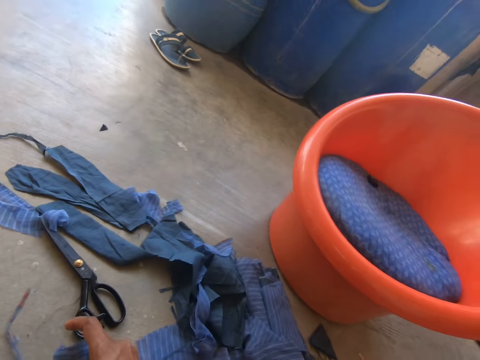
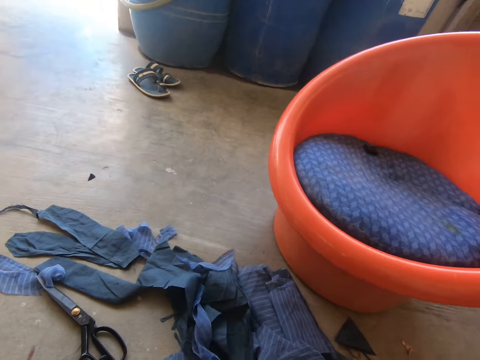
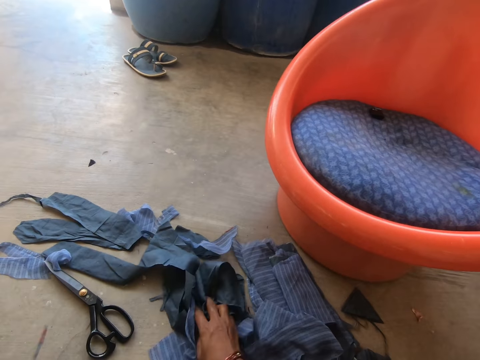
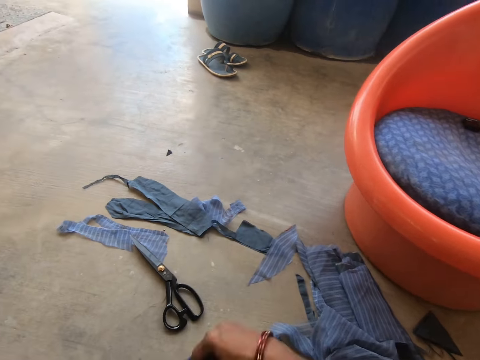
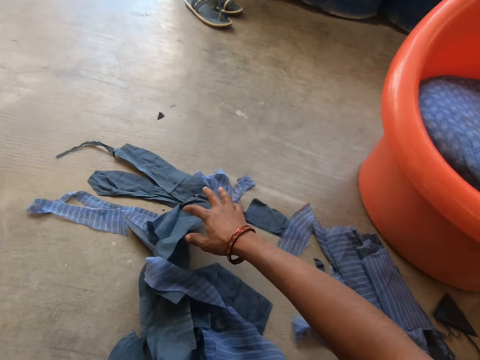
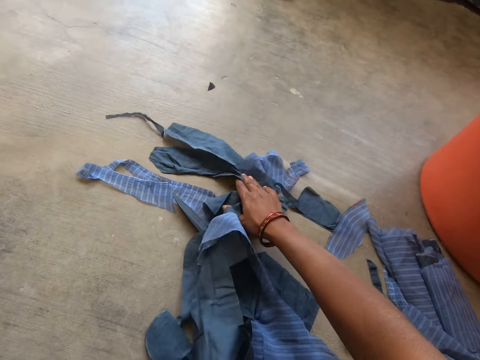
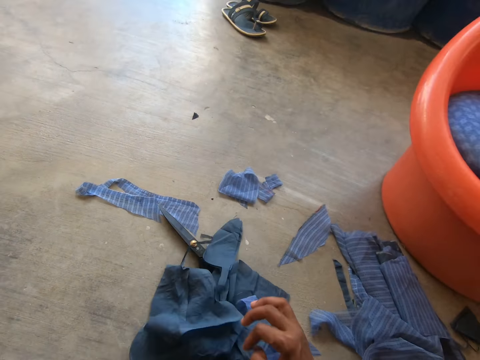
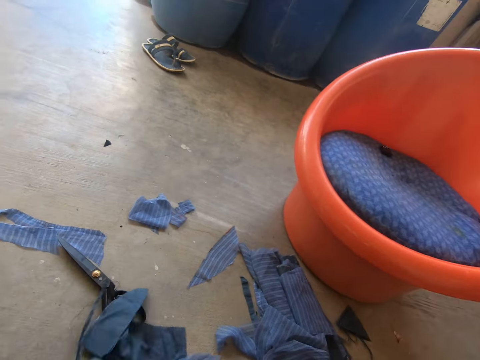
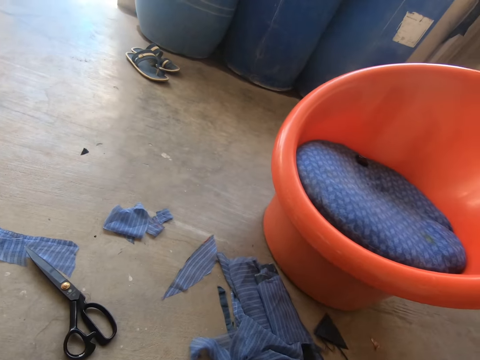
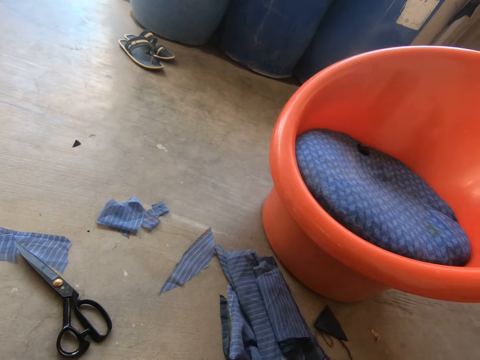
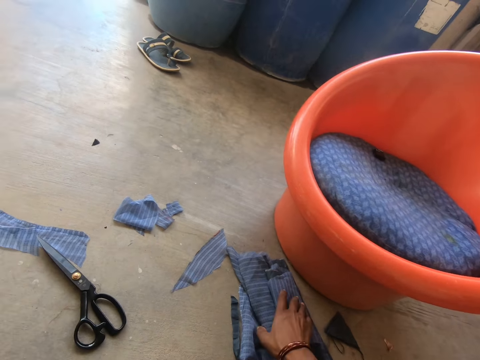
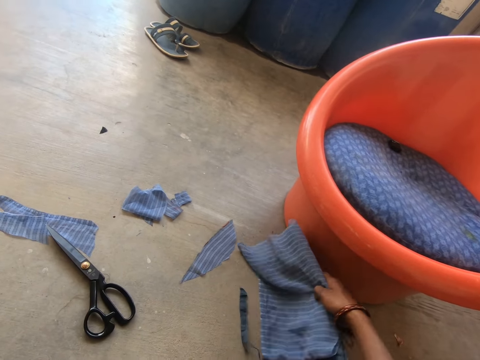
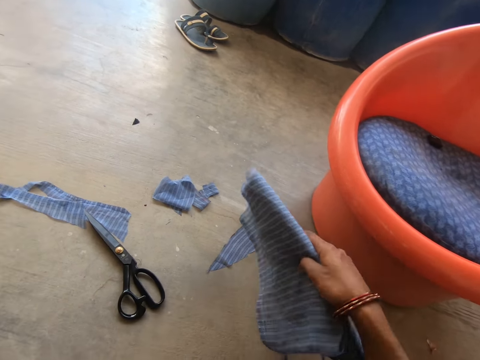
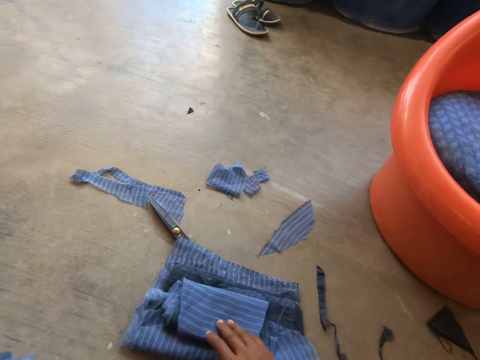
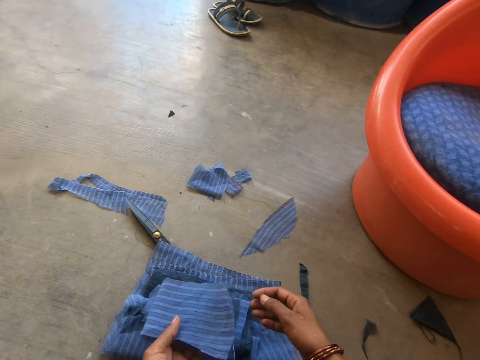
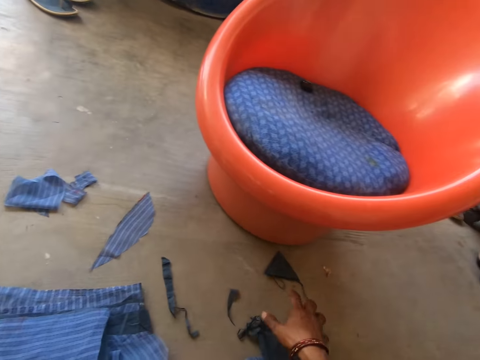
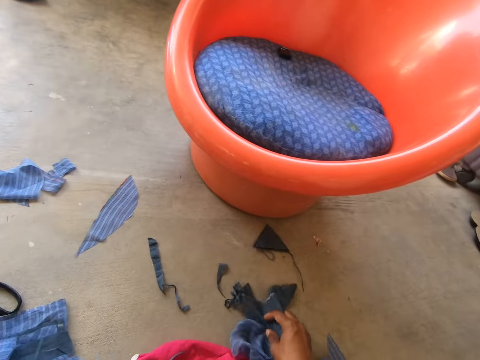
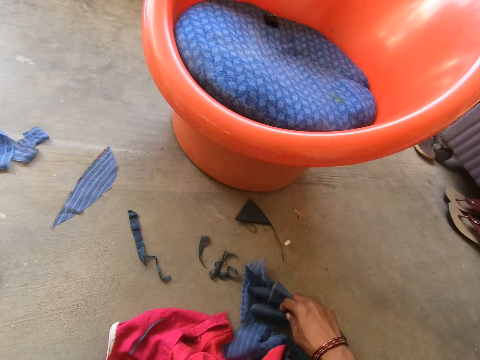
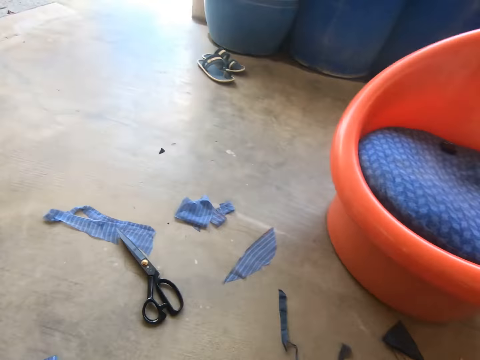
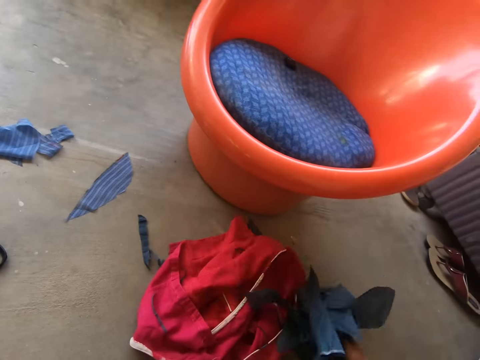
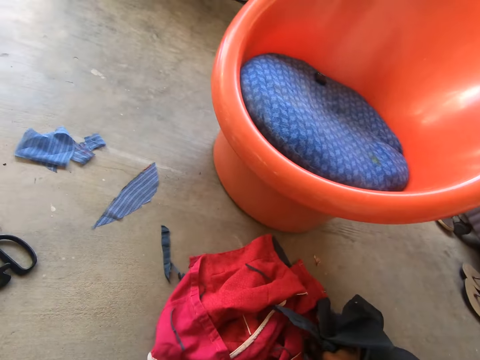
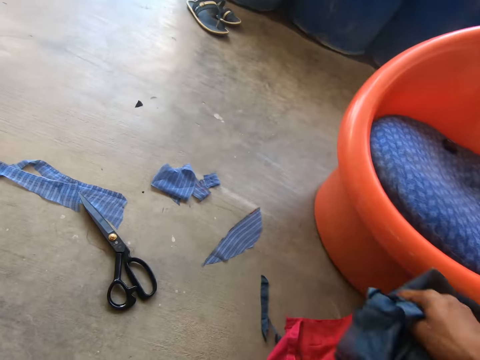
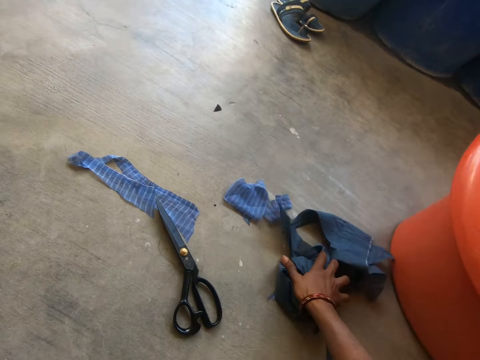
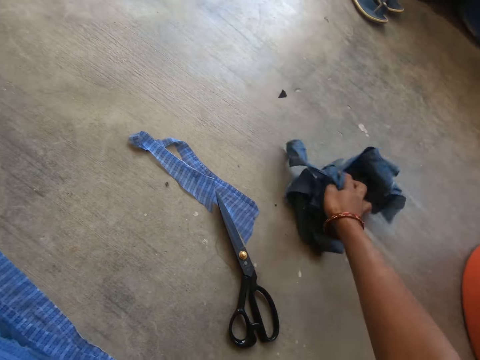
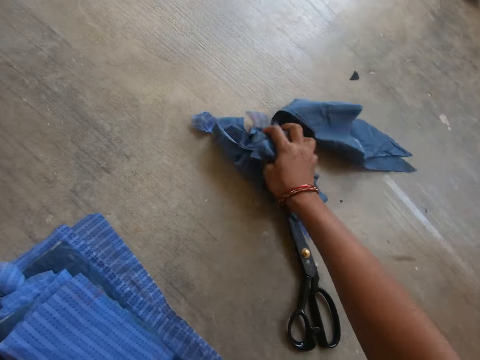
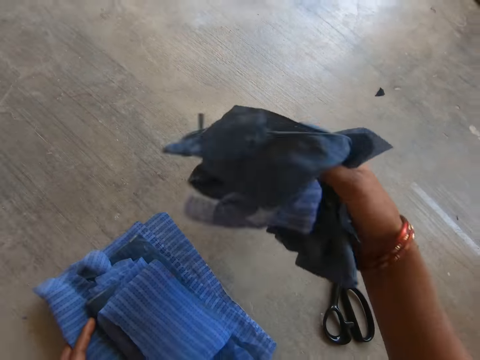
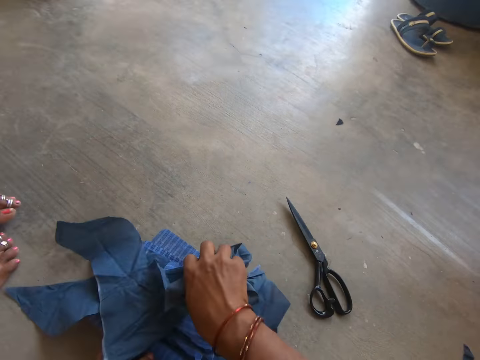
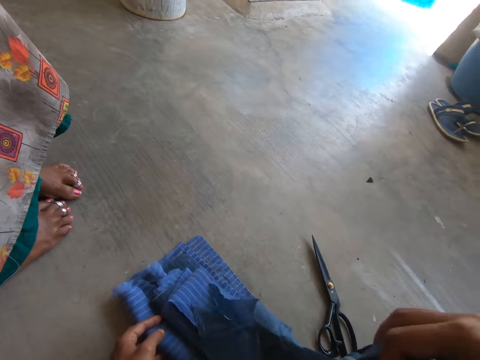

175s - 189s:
The camera wearer holds pieces of a cloth. They pick up a piece of cloth. They pick up a piece of cloth again. They look at a bucket. They pick up pieces of the cloth. They put the pieces of the cloth on the floor. They move a hand. They pick up a piece of cloth. They look around. They collect pieces of the cloth.

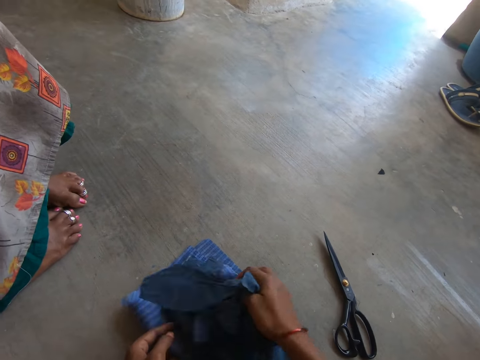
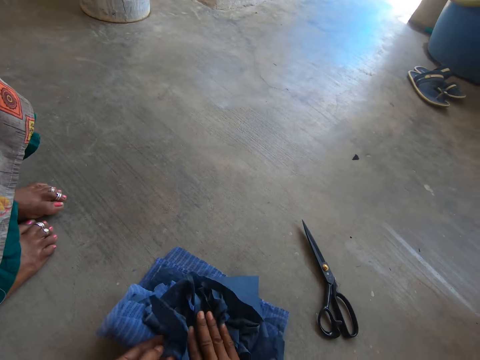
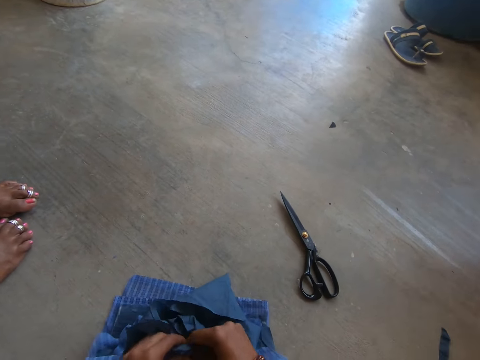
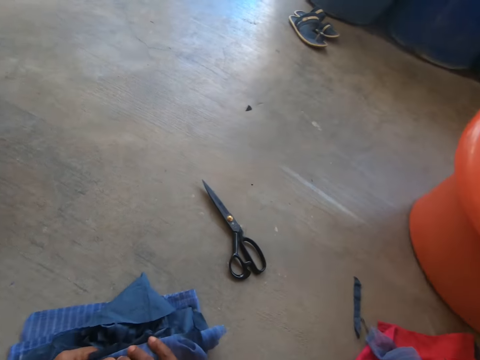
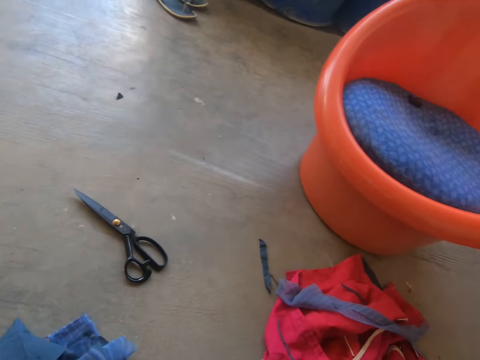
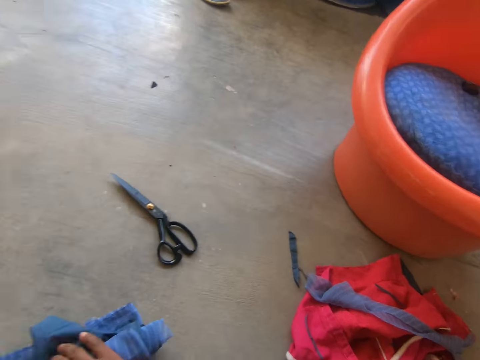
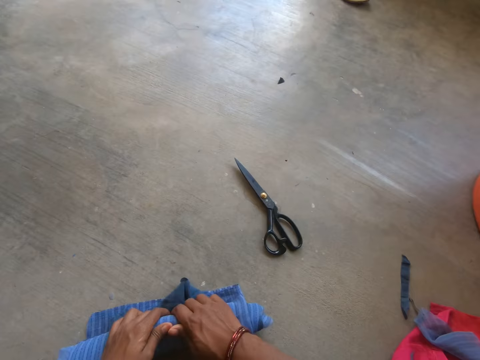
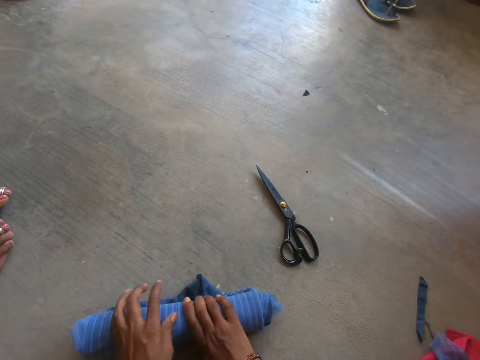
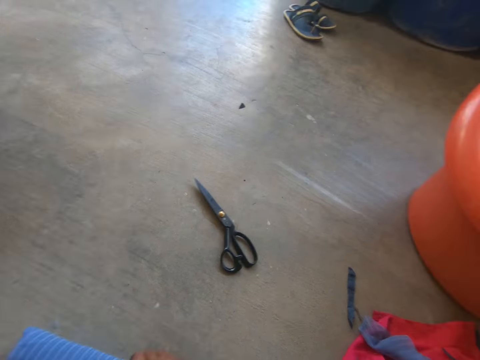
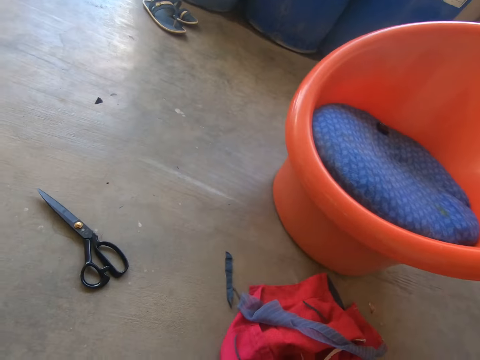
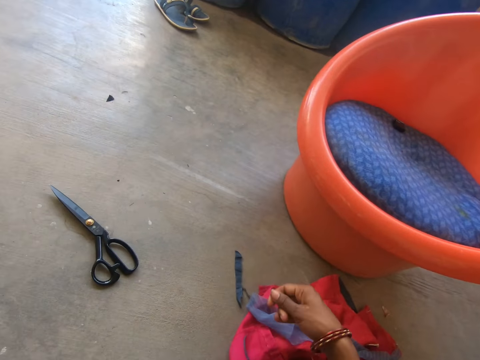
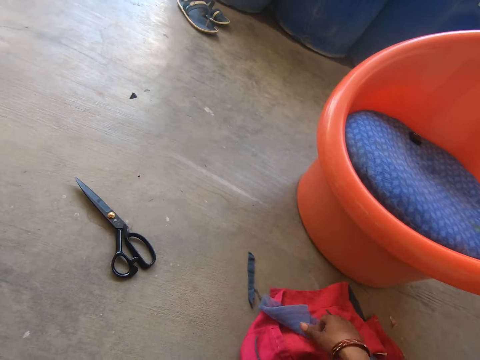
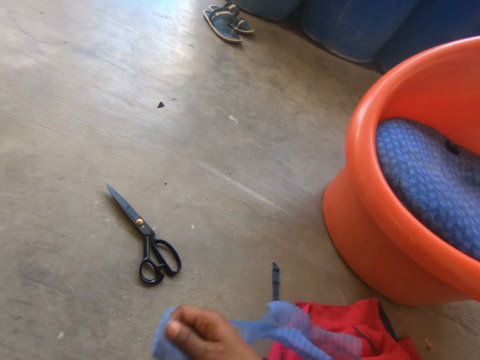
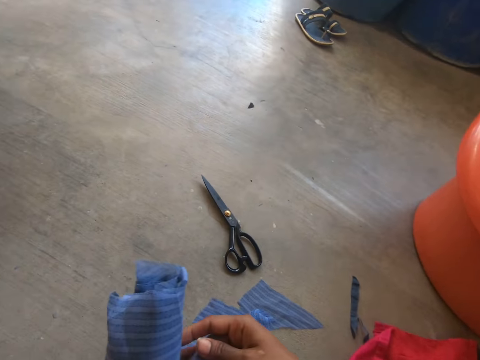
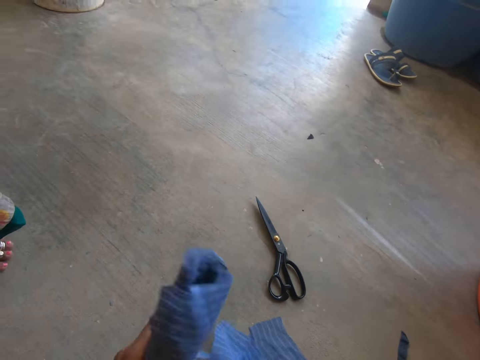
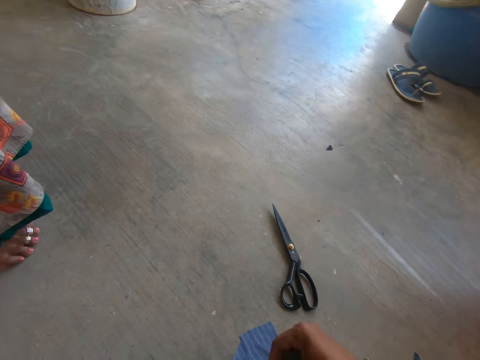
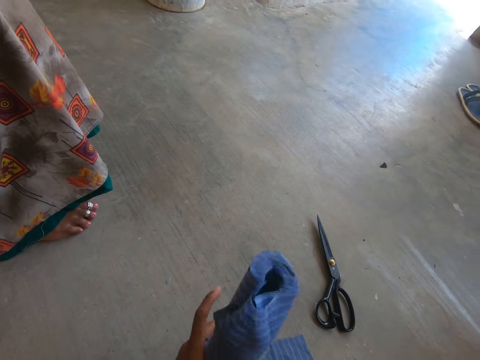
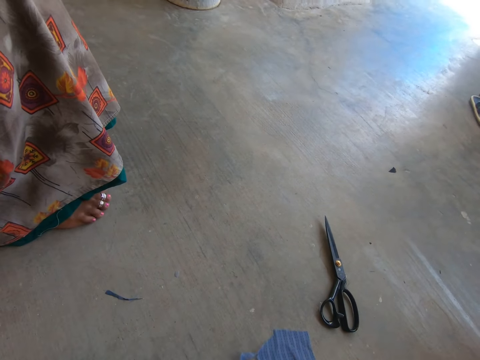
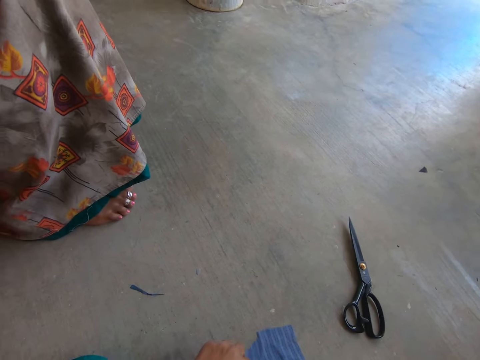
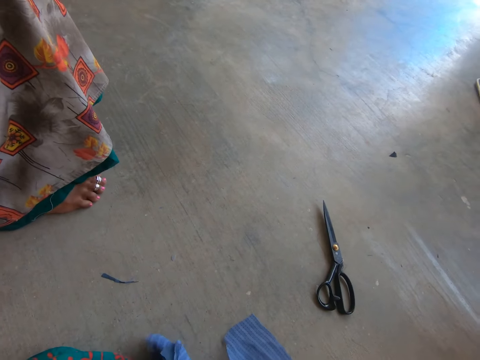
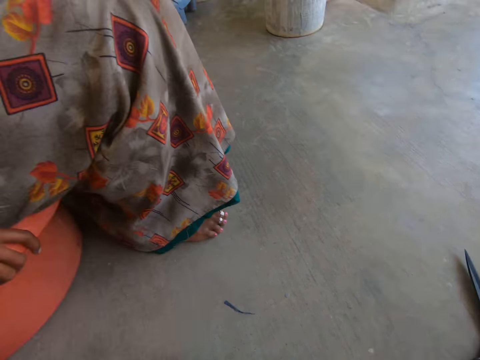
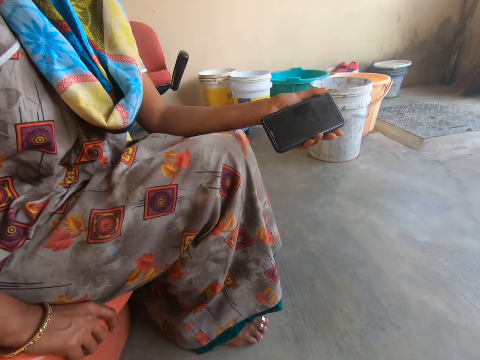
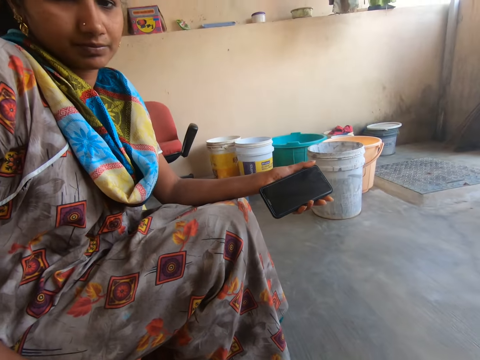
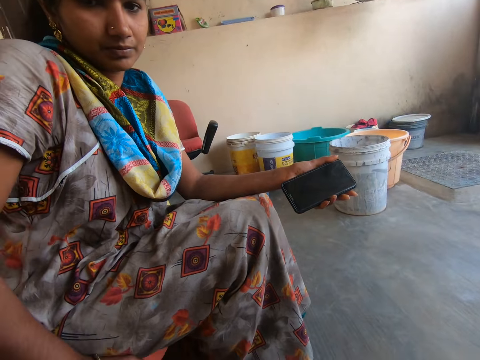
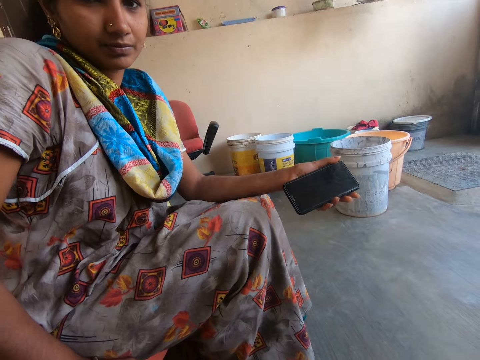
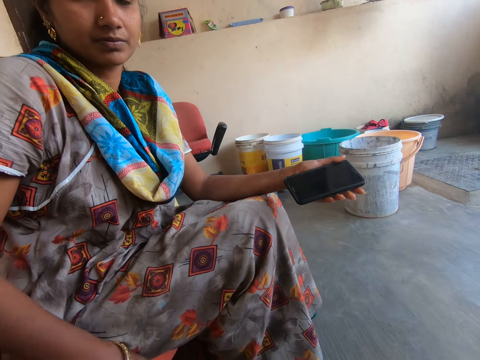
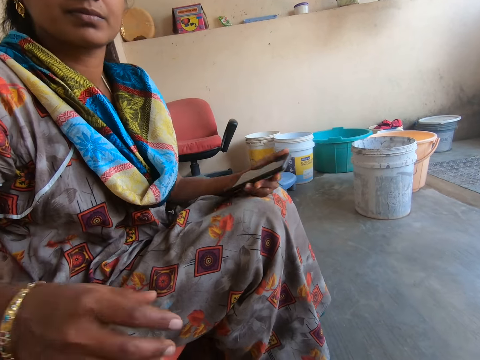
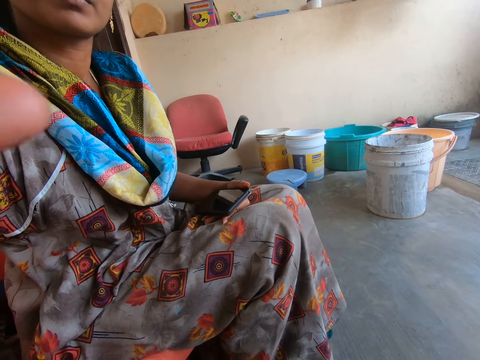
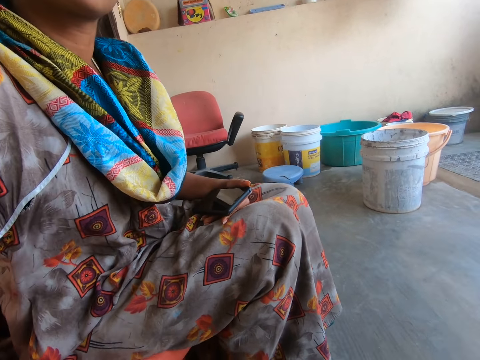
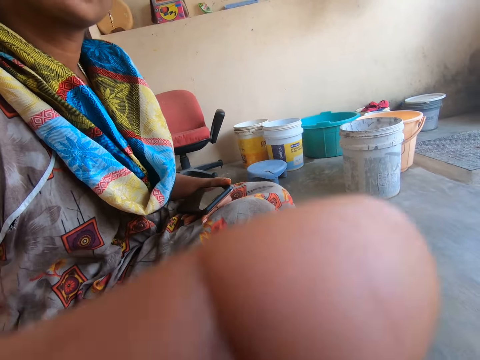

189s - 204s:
The camera wearer holds pieces of a cloth. They fold the pieces of the cloth. They look around. They fold the pieces of the cloth. They move a hand. They pick up a piece of cloth. They tie pieces of clothes. They look at a woman. They converse with the woman. The woman adjusts the camera for the camera wearer. The woman moves a hand.
